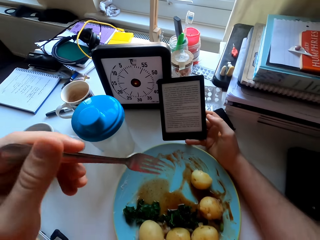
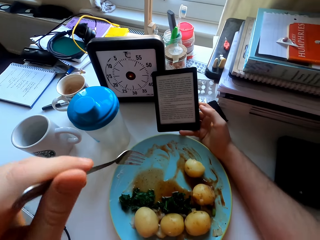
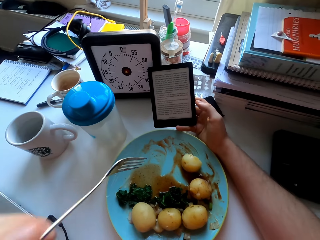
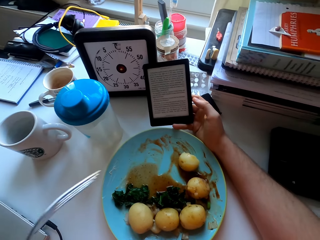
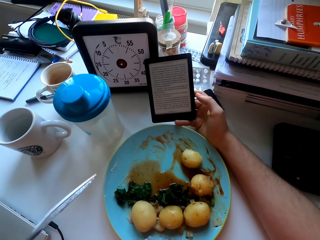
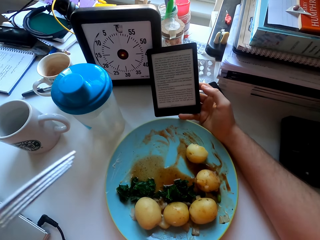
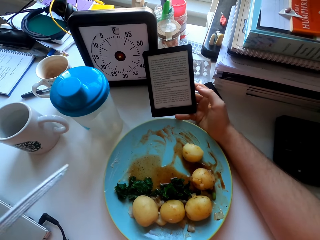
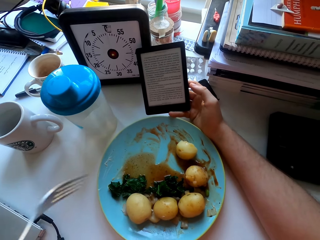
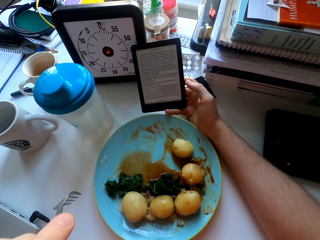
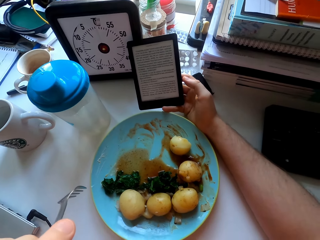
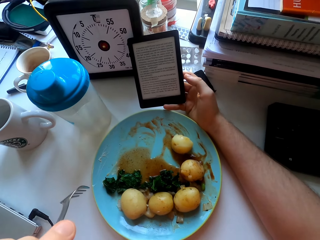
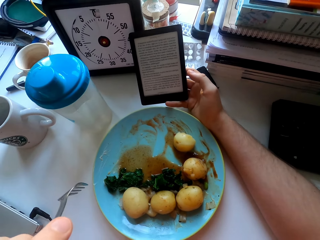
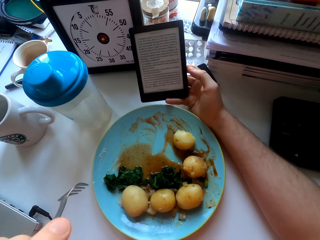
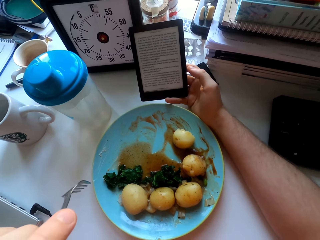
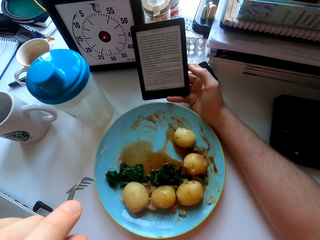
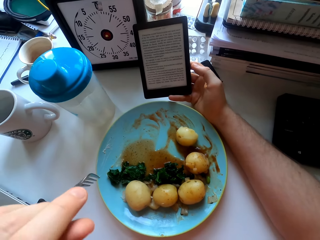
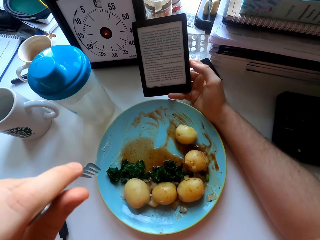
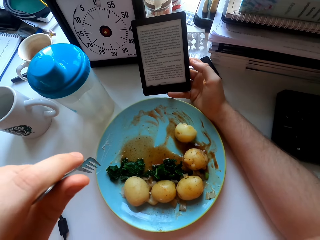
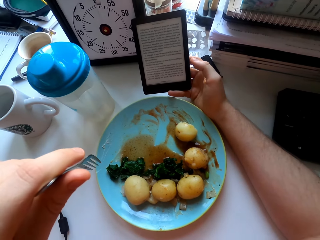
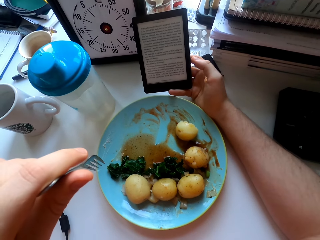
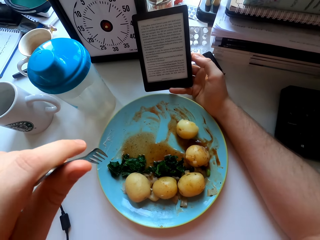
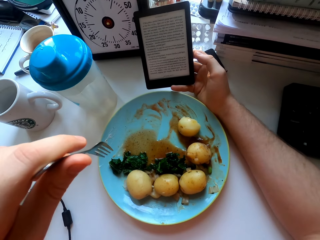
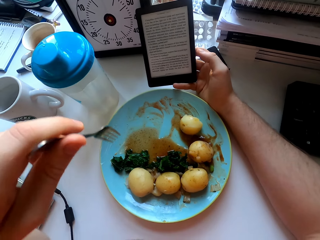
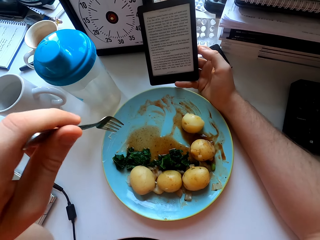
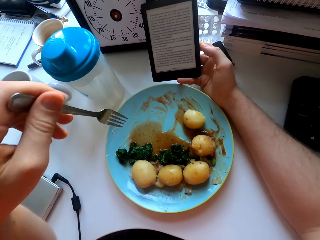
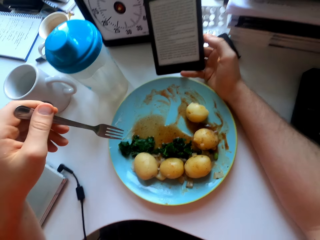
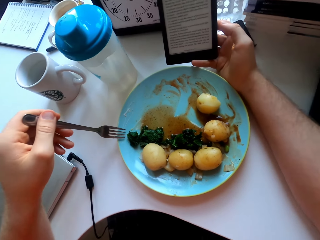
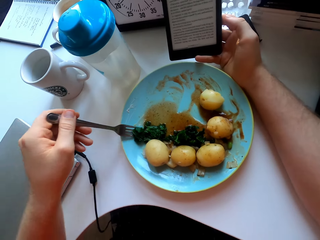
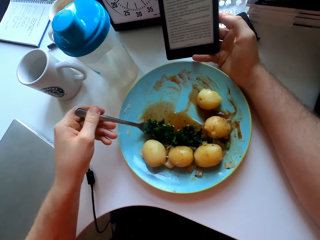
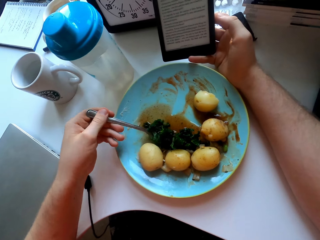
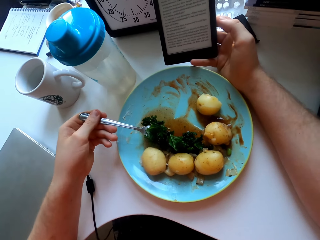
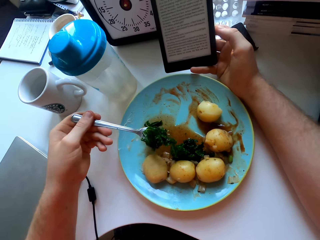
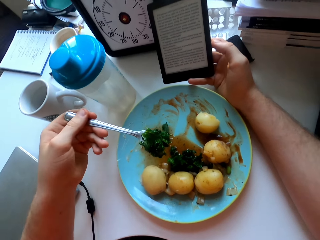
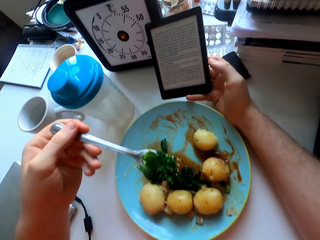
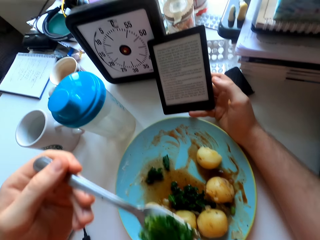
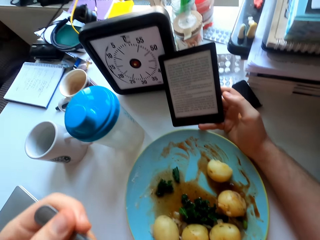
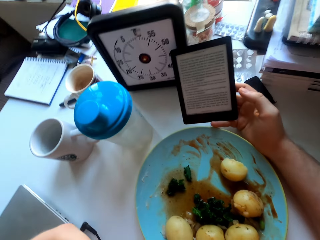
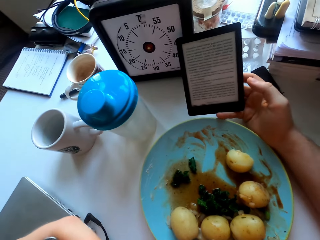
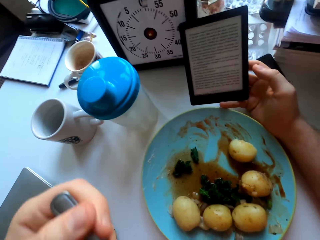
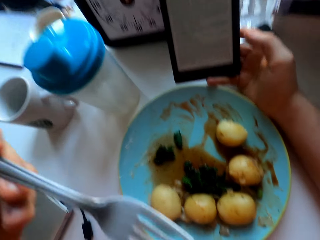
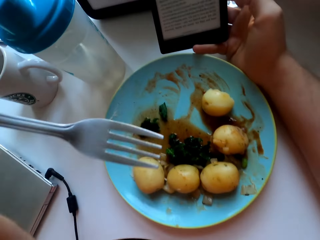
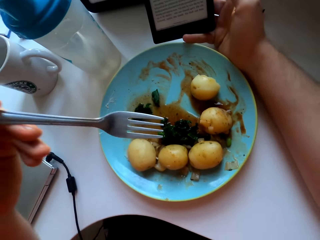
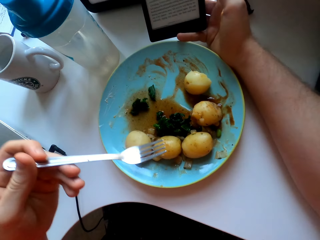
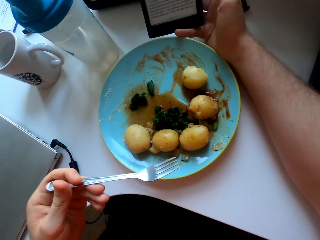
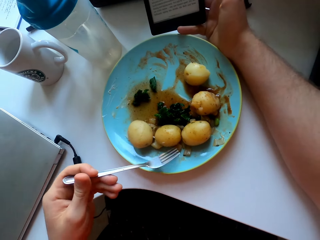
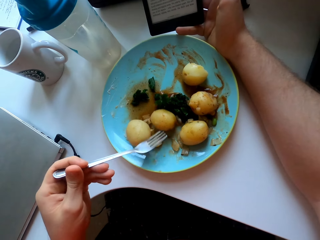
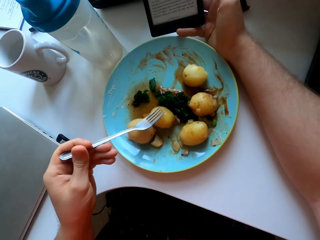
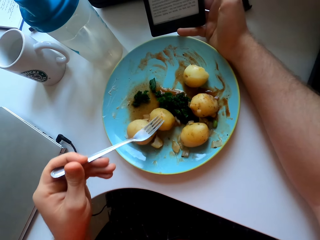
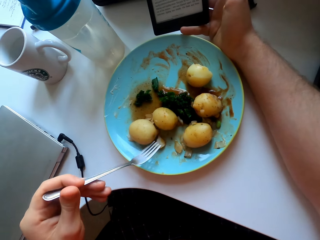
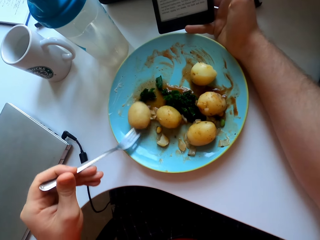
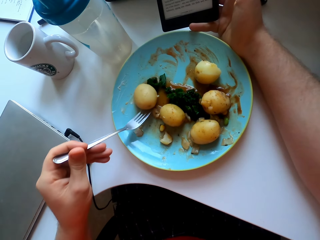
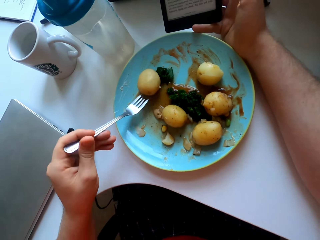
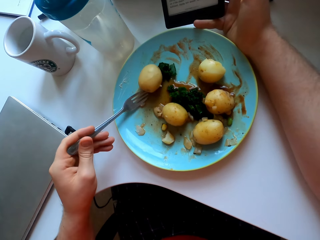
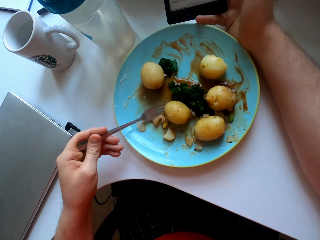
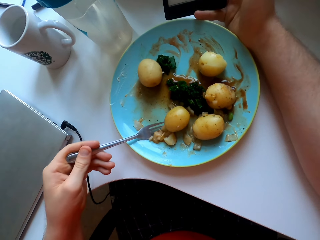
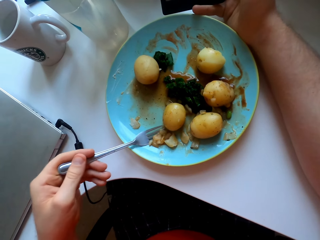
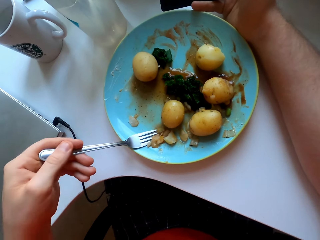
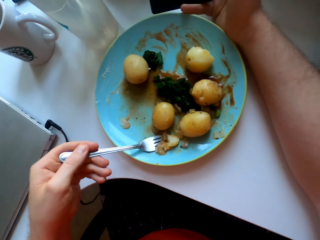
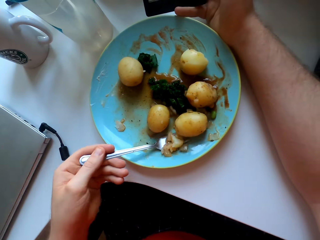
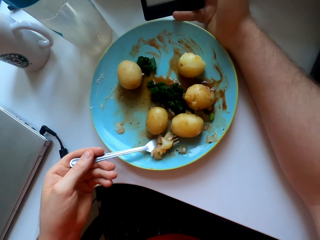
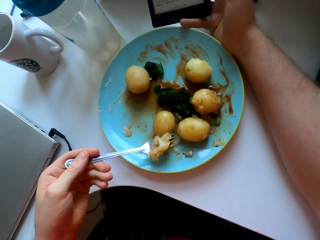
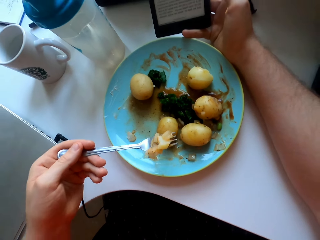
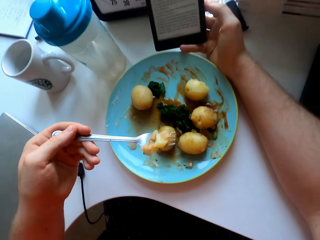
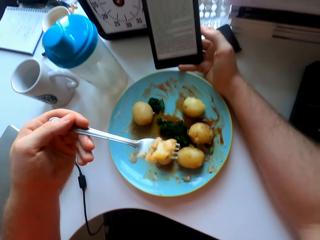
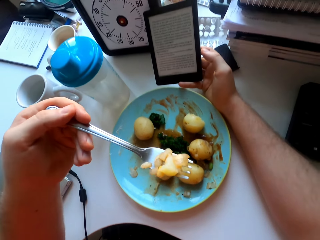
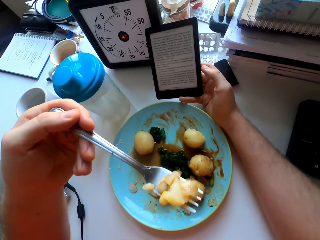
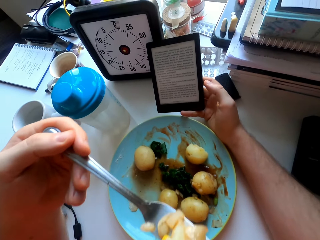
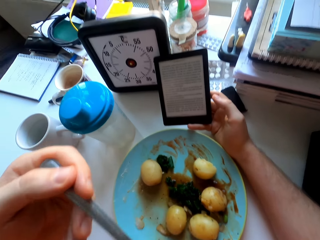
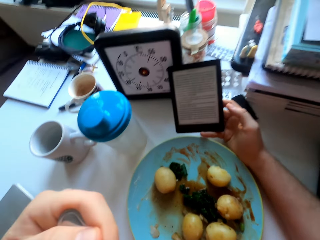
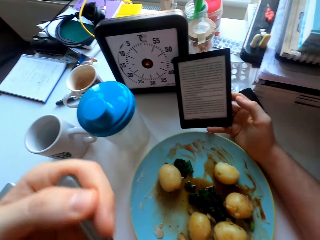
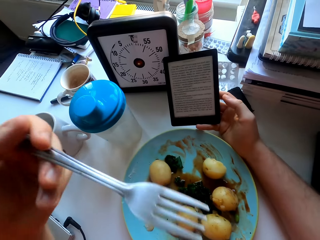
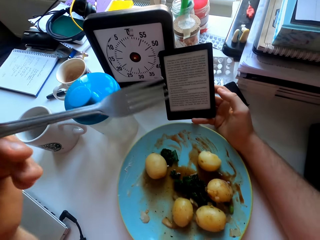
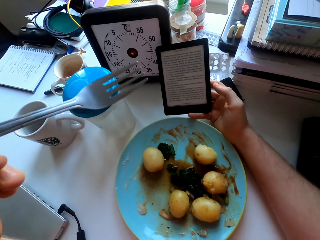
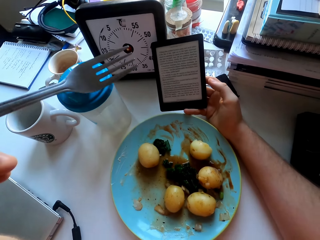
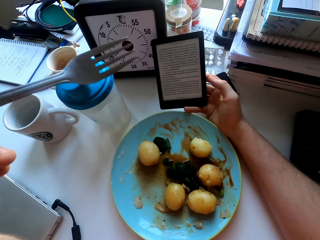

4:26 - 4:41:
The camera wearer stares at the phone. They eat green vegetables with a fork. They move the potatoes on the plate. They eat vegetables with the fork.

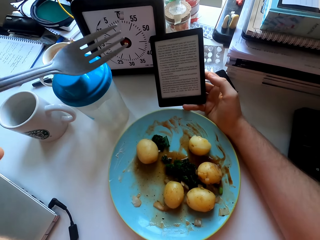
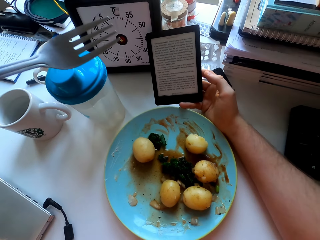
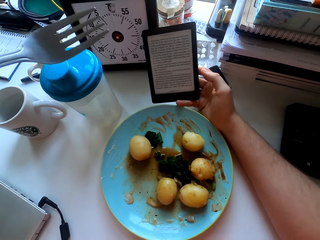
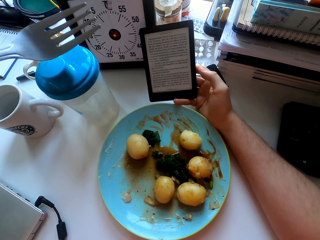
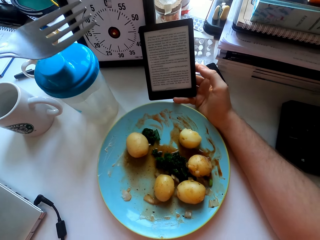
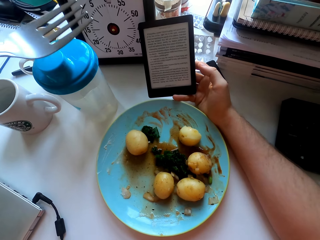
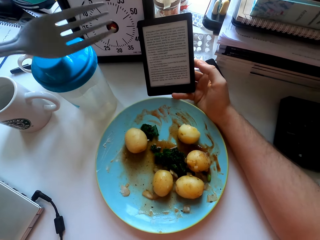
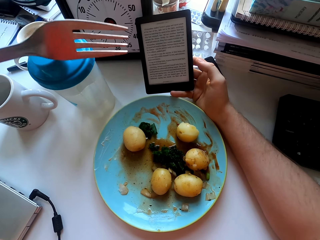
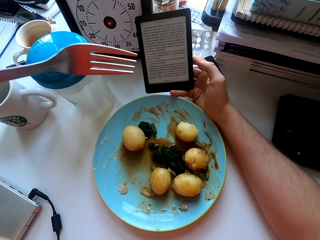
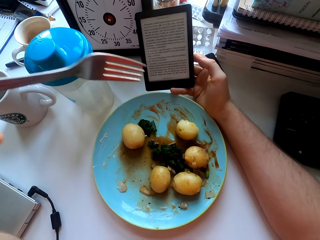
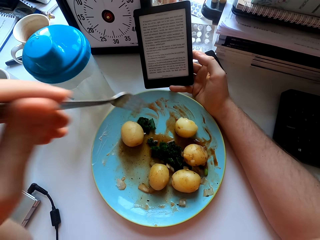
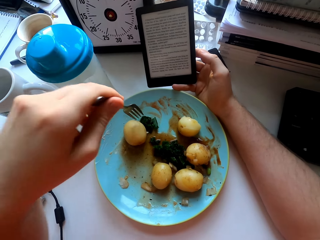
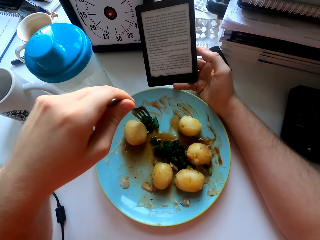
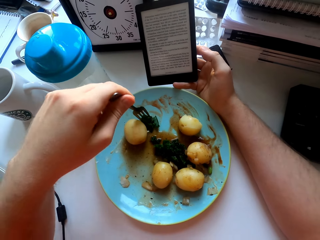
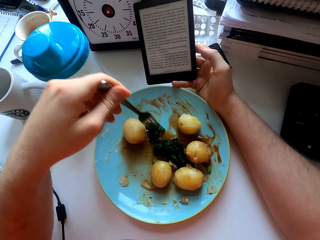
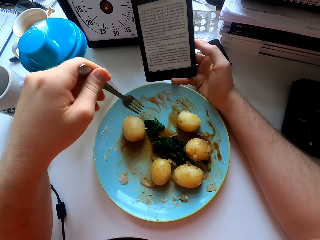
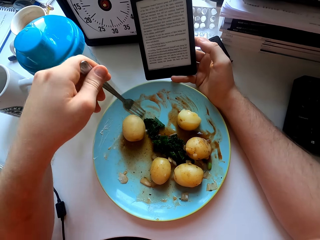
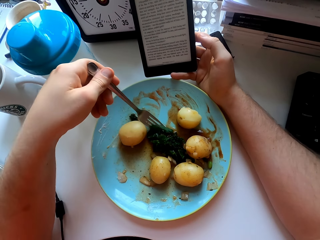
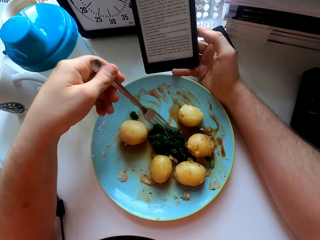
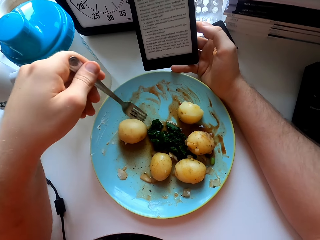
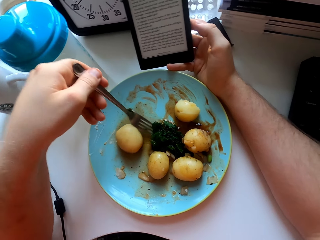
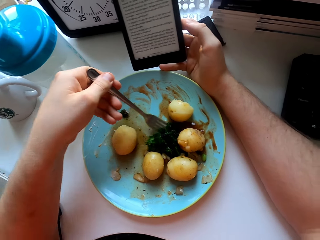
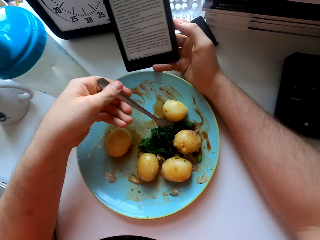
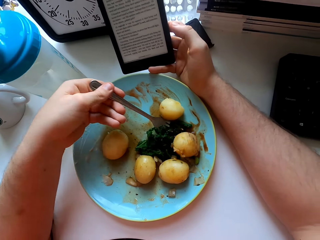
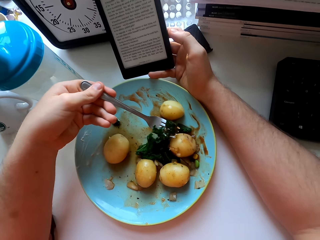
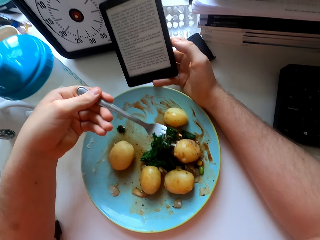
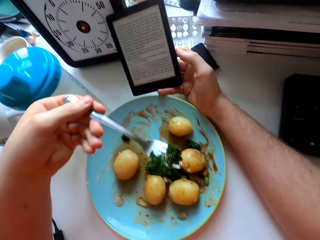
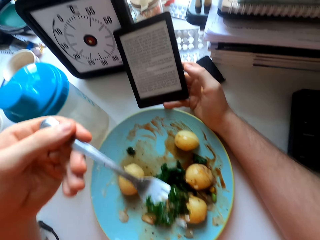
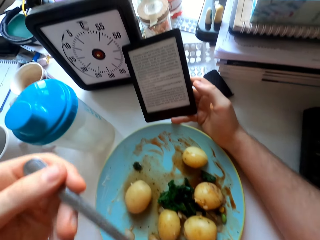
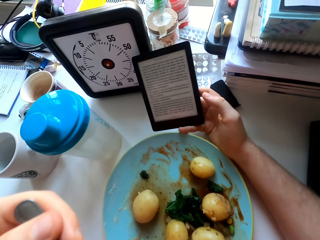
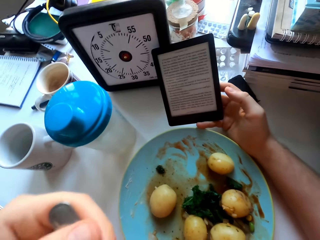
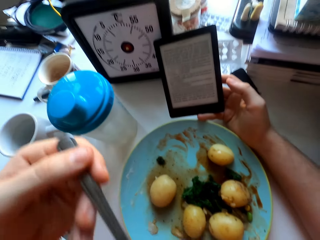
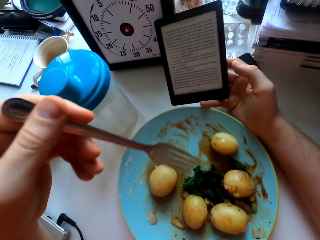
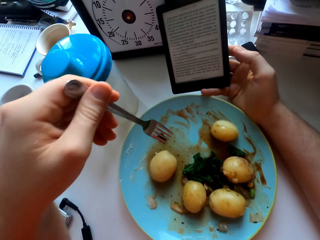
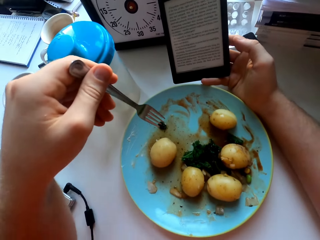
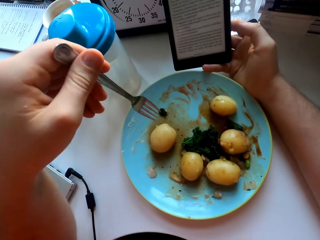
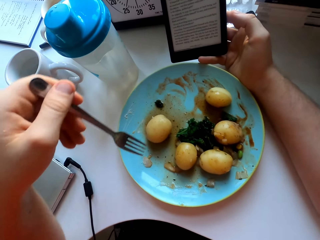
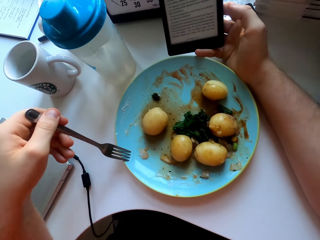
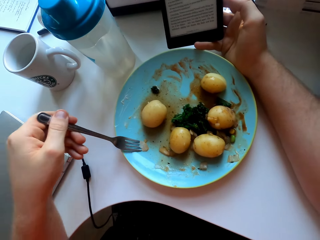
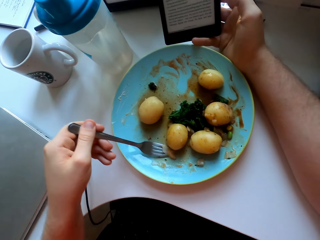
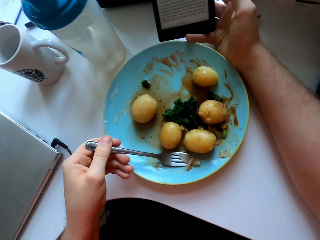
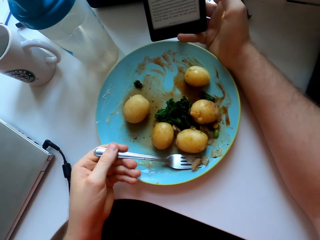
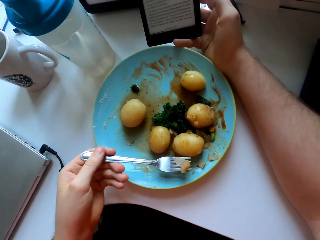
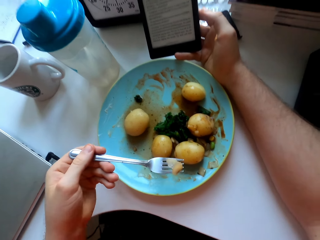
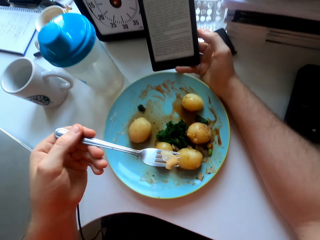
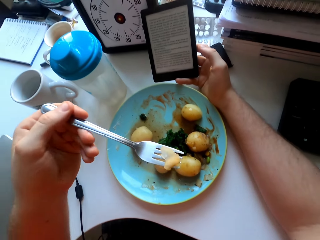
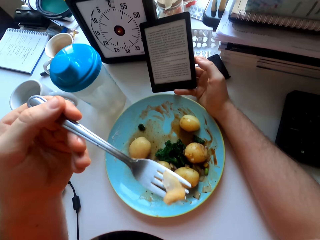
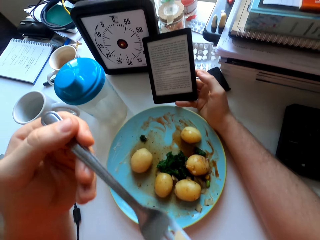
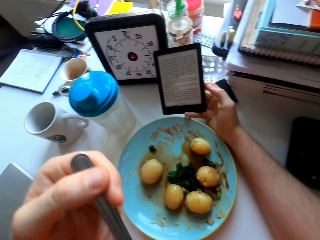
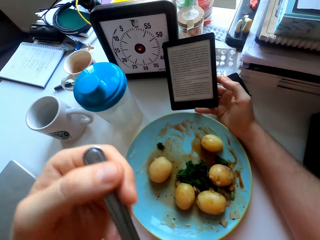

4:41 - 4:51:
The camera wearer looks at the phone. They eat green vegetables. They look at the phone. They eat vegetables.
